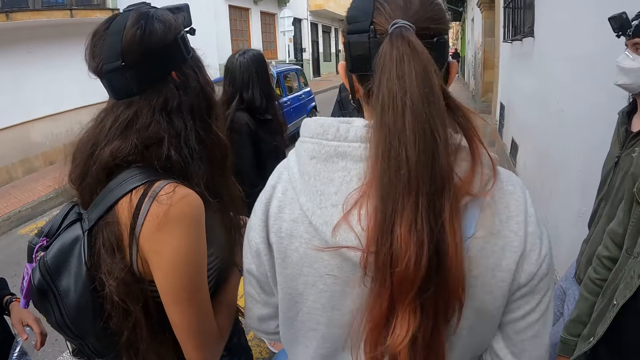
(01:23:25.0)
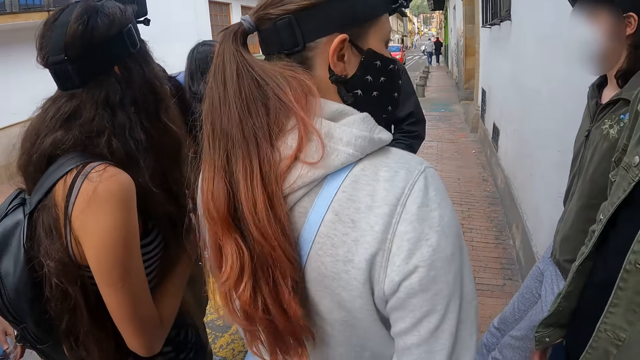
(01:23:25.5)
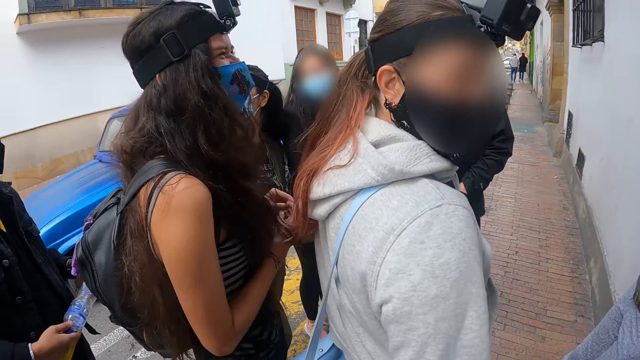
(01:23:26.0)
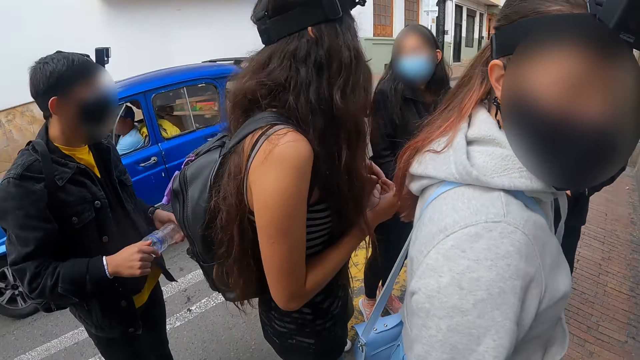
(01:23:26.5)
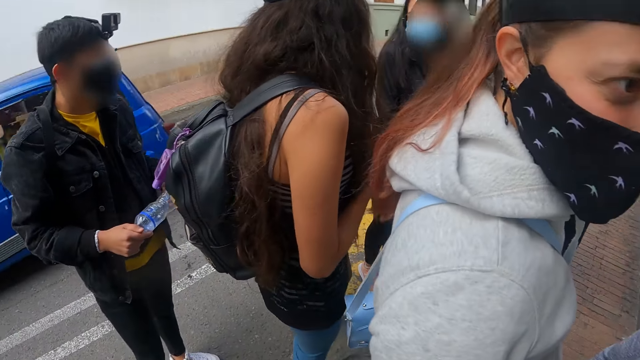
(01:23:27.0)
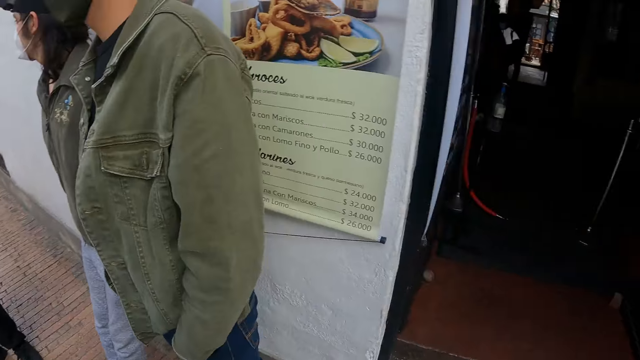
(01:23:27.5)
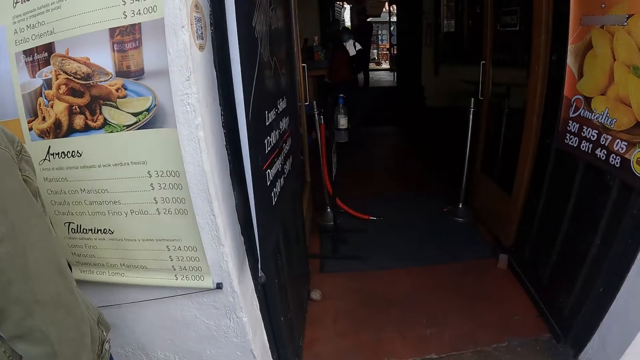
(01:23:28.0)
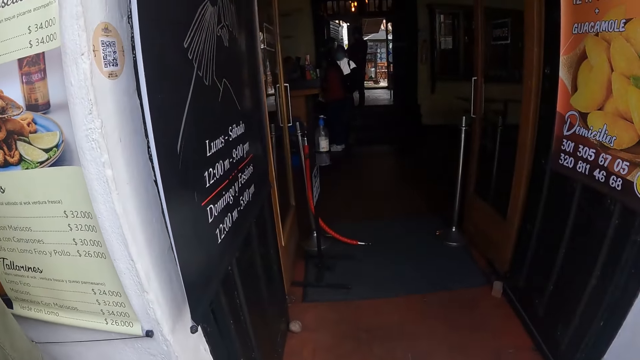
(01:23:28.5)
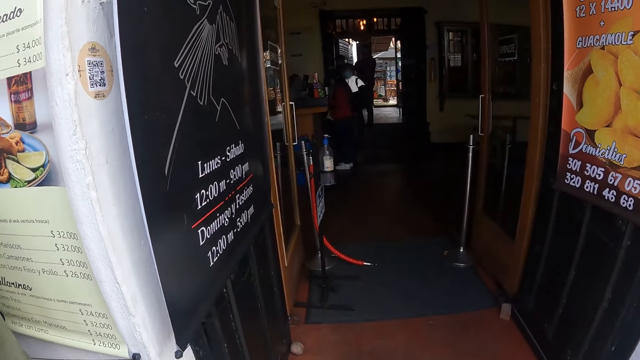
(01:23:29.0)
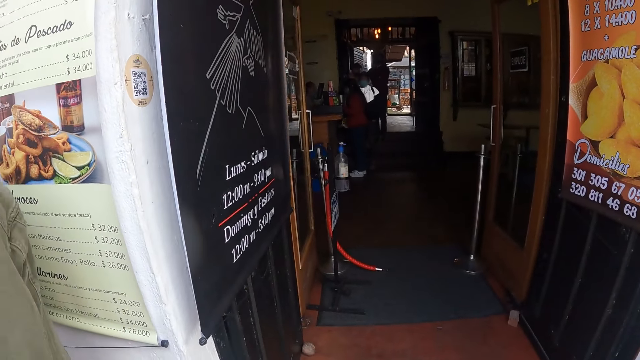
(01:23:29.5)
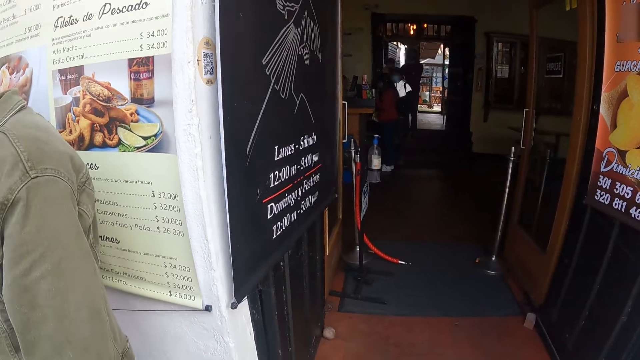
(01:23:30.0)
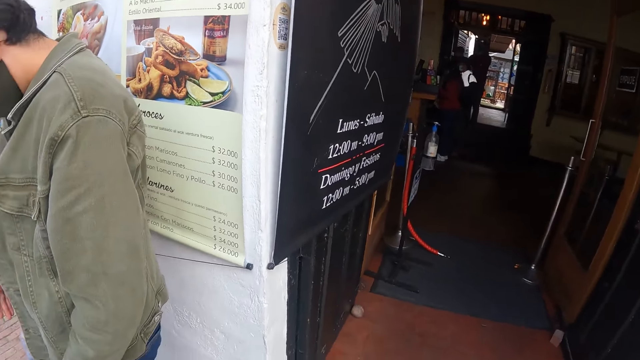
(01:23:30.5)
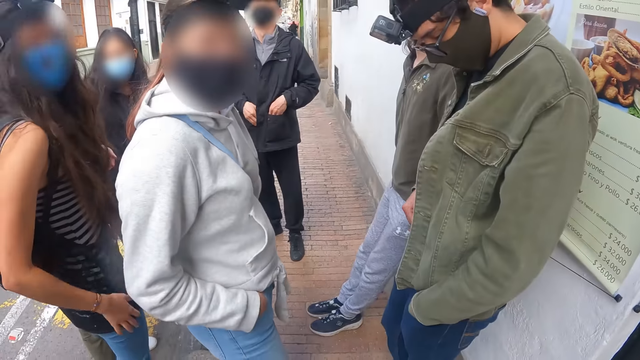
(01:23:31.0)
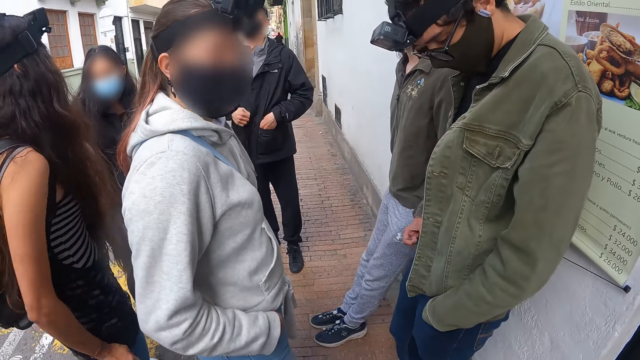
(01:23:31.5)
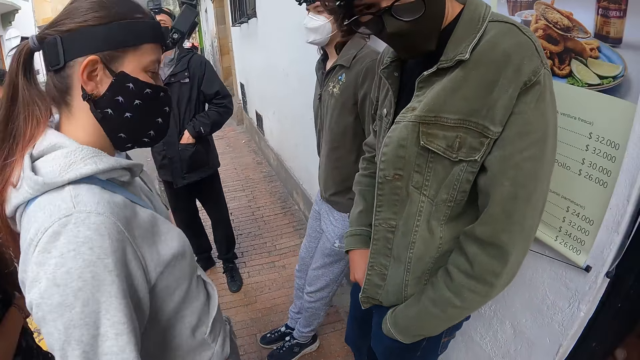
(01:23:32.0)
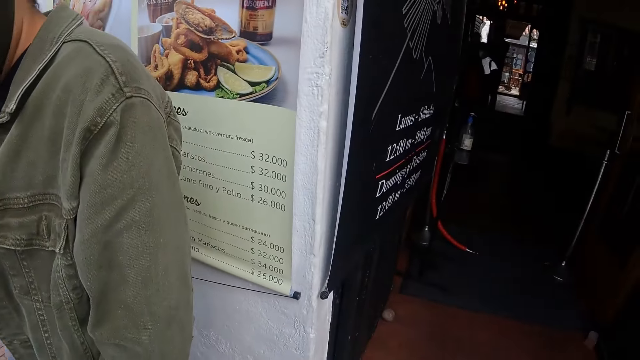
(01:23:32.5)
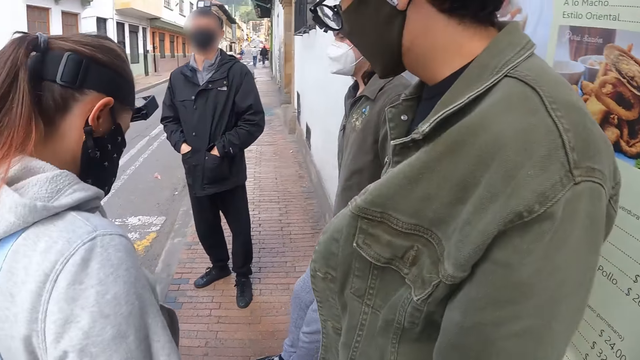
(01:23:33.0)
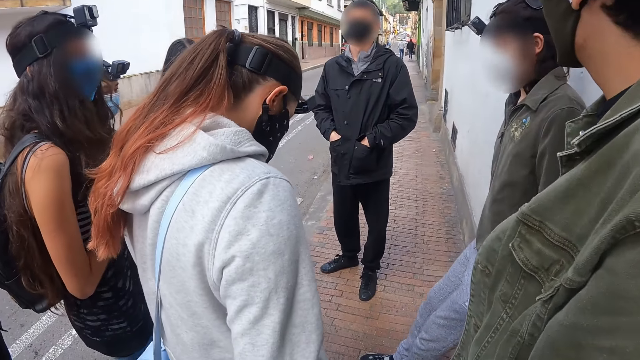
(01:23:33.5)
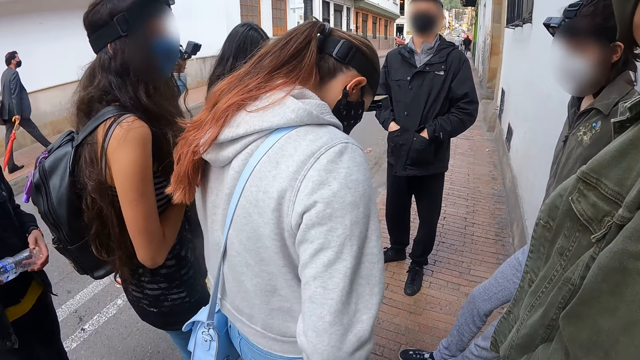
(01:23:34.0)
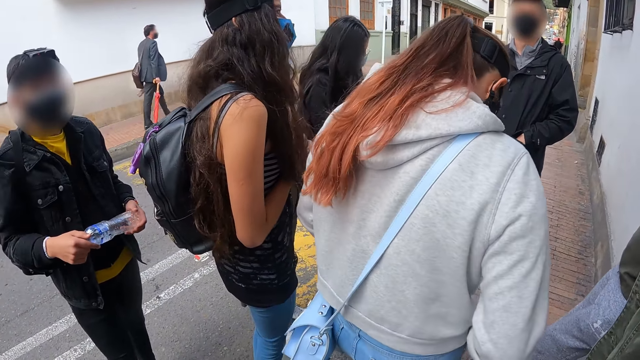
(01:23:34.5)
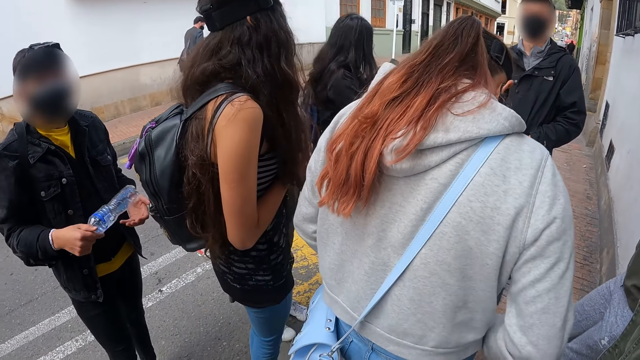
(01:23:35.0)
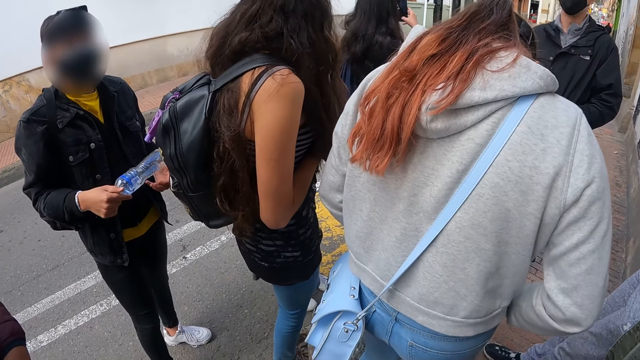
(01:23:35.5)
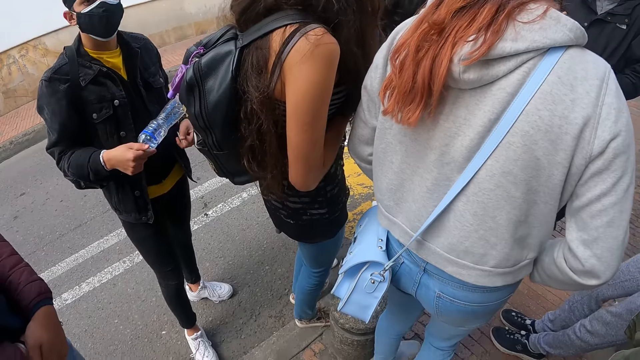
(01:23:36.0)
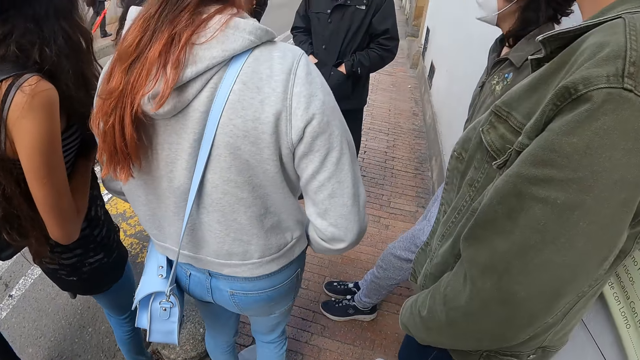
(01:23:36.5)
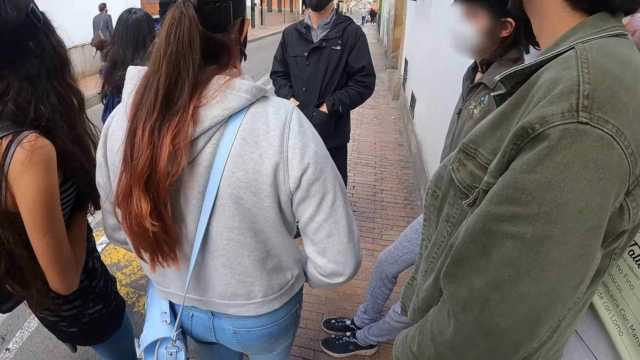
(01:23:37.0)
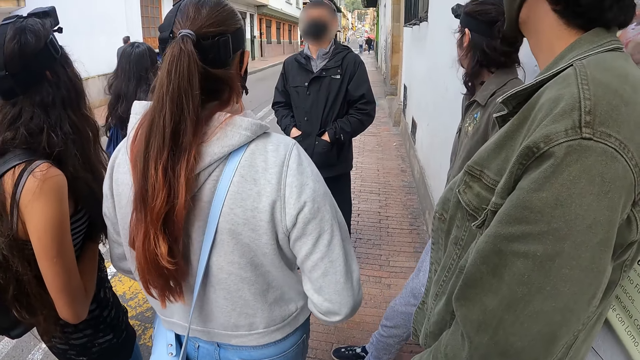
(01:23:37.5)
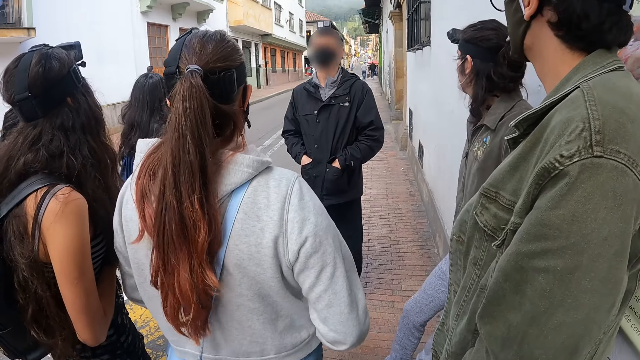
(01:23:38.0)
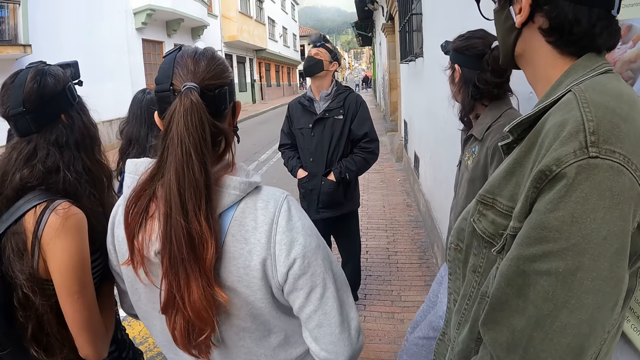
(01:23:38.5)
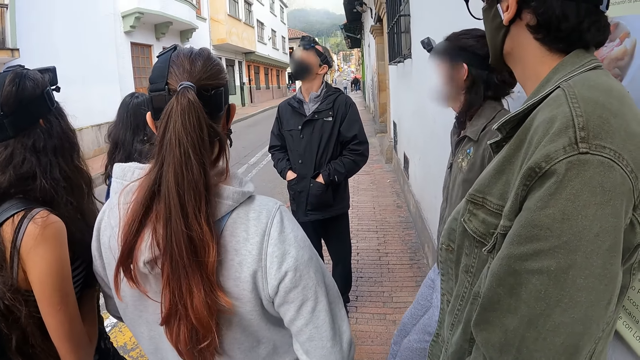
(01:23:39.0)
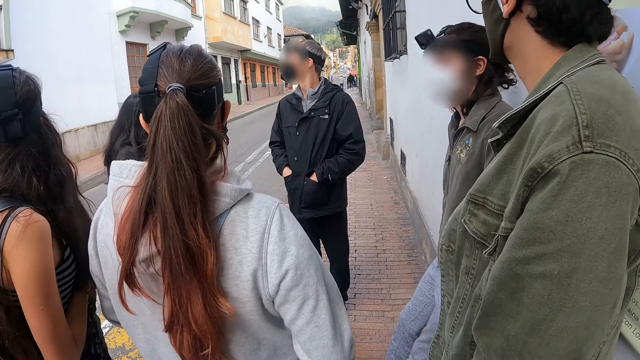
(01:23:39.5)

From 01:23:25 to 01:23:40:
The camera wearer looks around. A man shakes a bottle. The man hits the hand with the bottle.

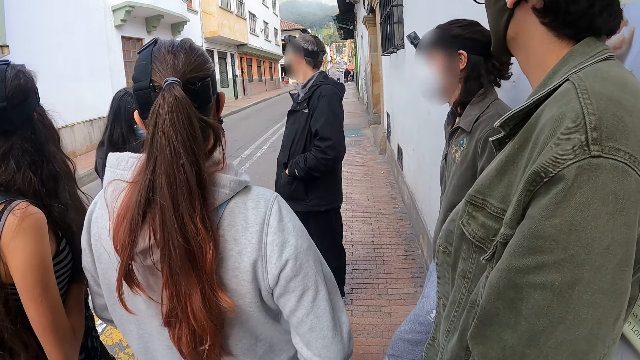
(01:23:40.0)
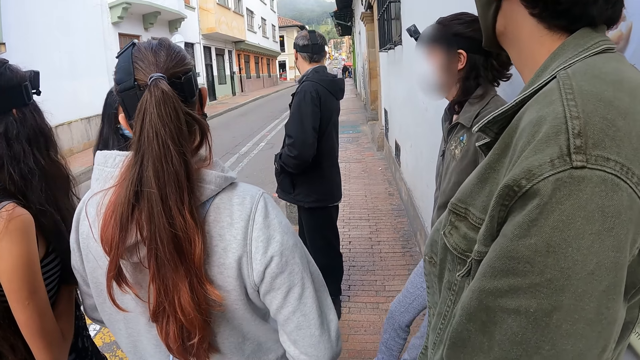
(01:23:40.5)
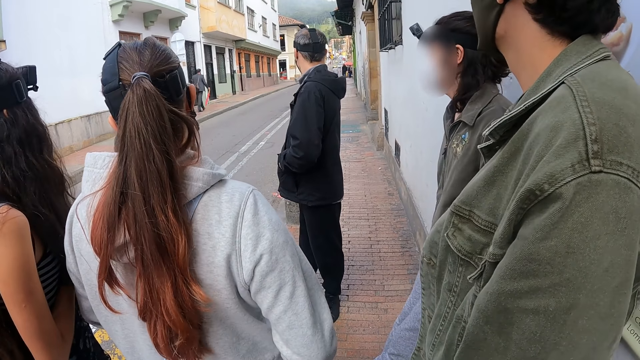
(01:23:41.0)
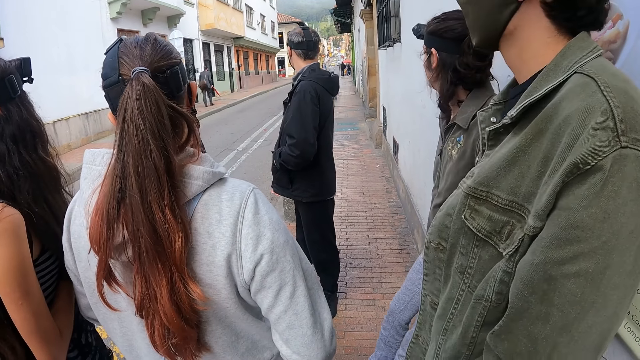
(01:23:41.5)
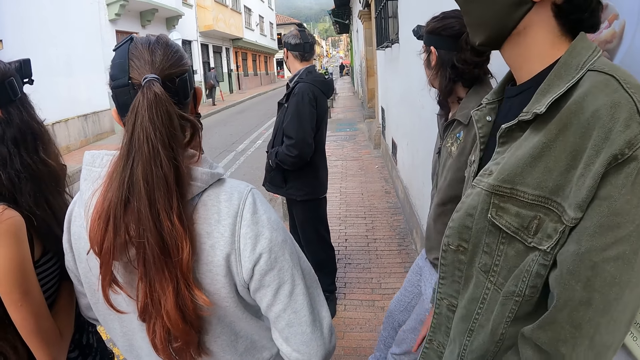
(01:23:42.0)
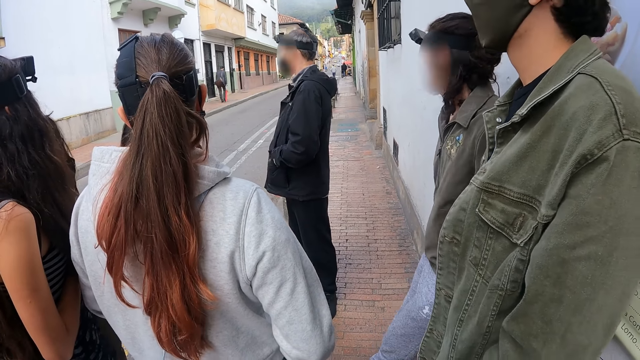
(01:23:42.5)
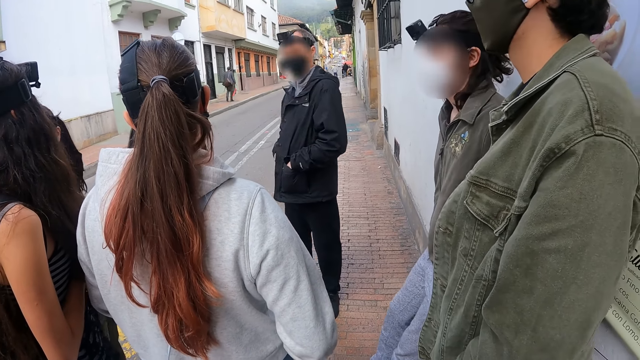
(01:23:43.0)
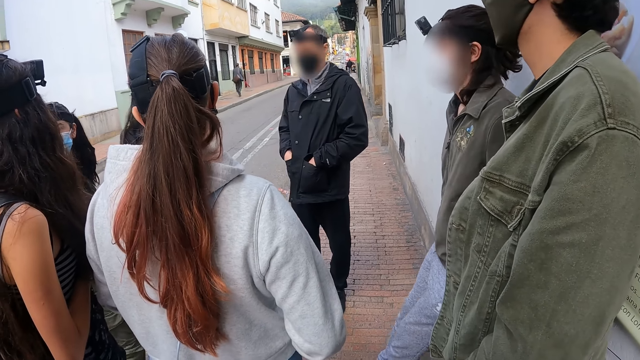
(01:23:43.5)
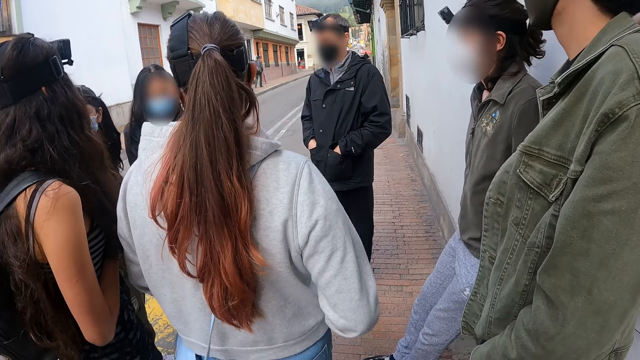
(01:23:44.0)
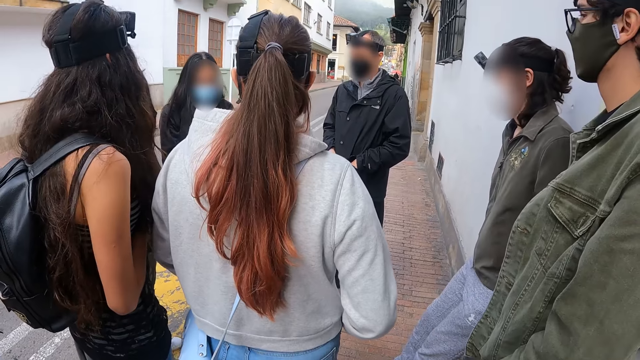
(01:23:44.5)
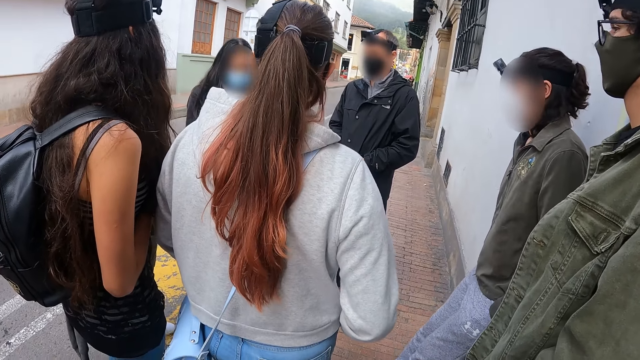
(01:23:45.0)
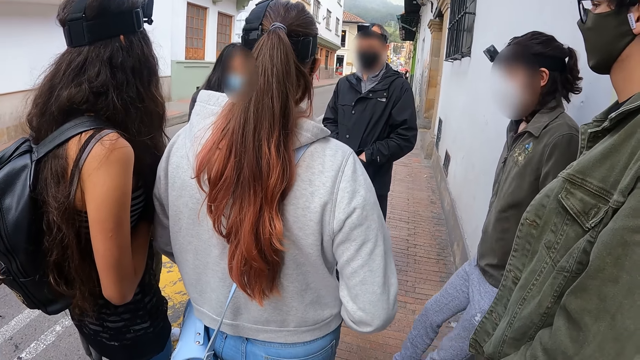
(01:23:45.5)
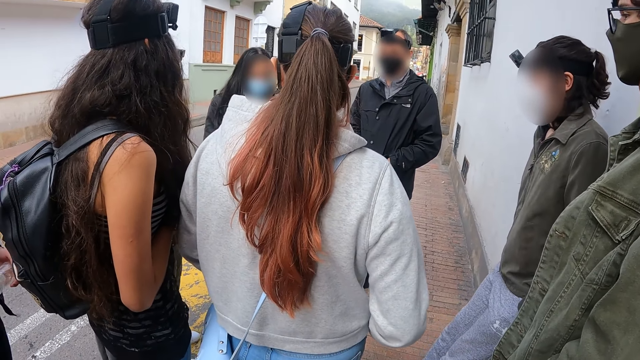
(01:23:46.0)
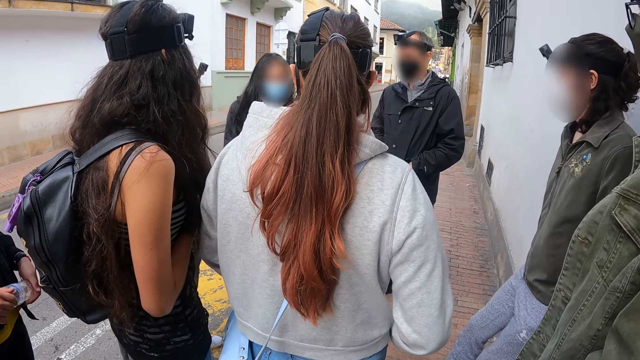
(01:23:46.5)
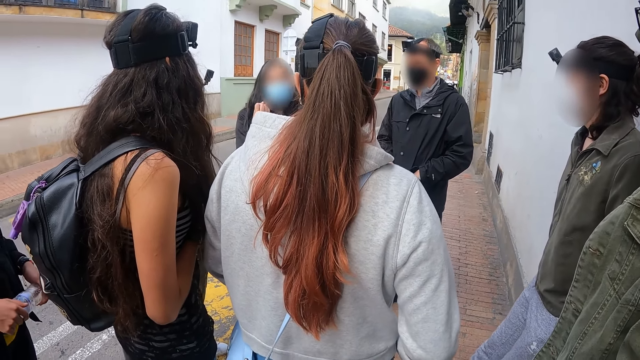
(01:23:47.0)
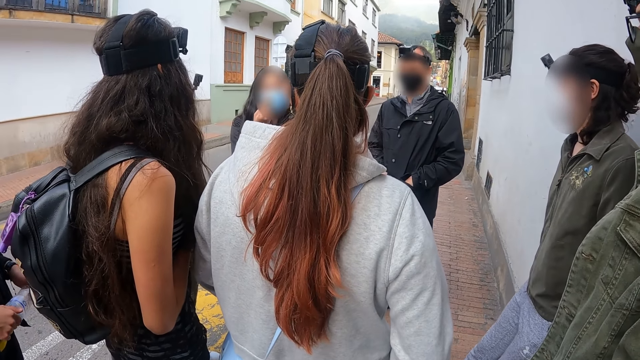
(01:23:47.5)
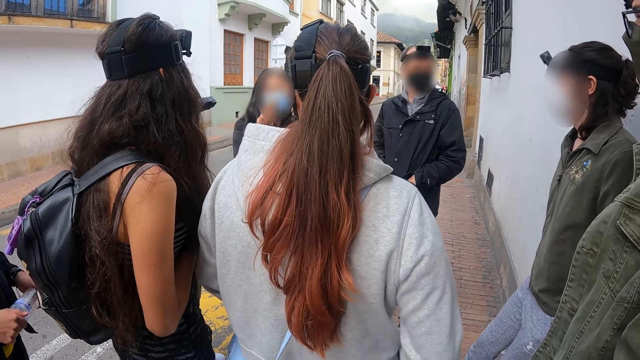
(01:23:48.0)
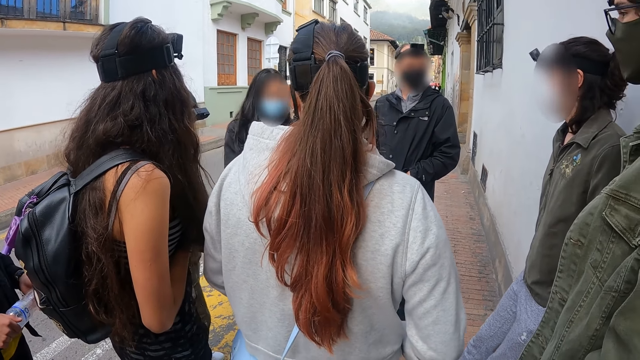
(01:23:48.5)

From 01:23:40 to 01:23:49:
A lady touches a face mask.
